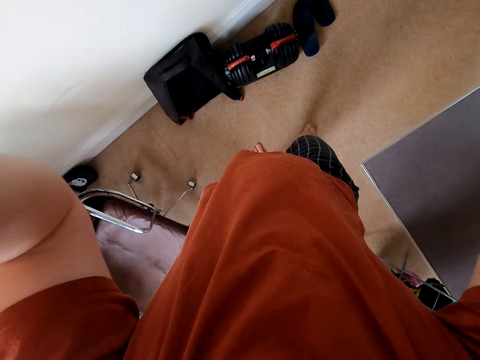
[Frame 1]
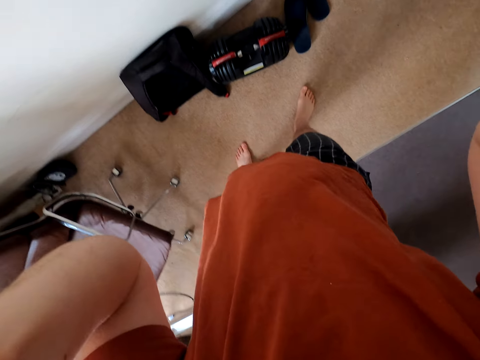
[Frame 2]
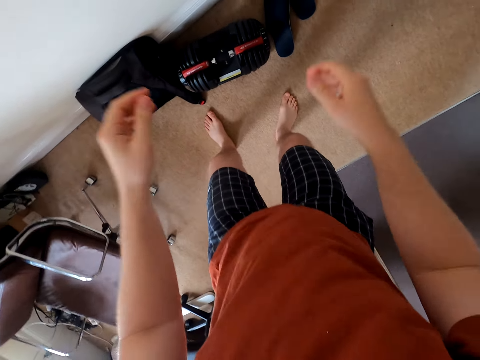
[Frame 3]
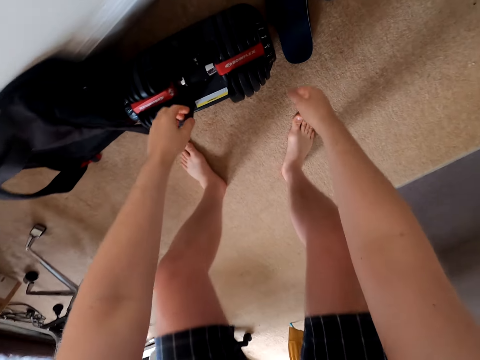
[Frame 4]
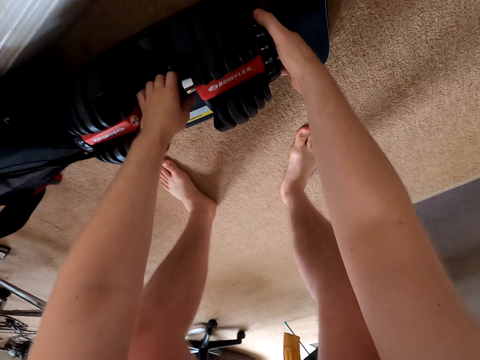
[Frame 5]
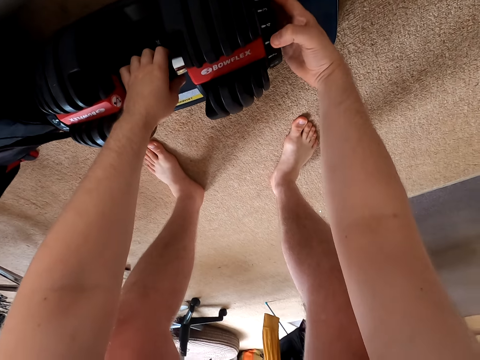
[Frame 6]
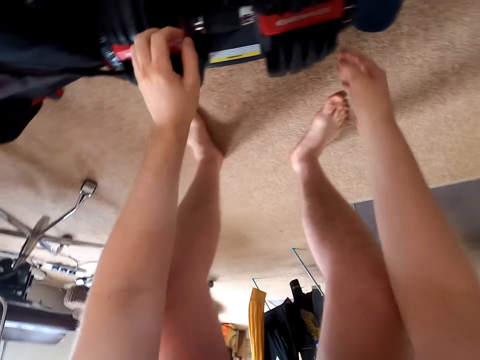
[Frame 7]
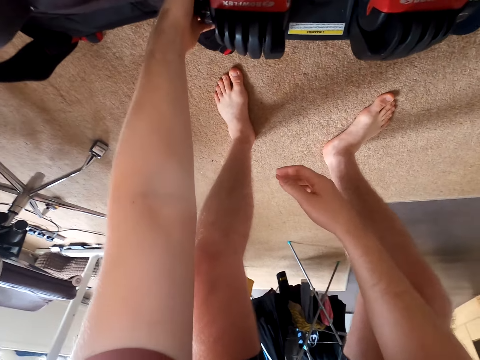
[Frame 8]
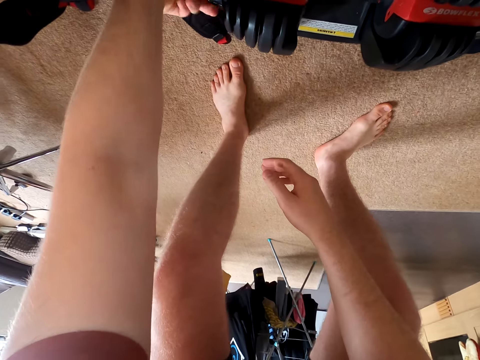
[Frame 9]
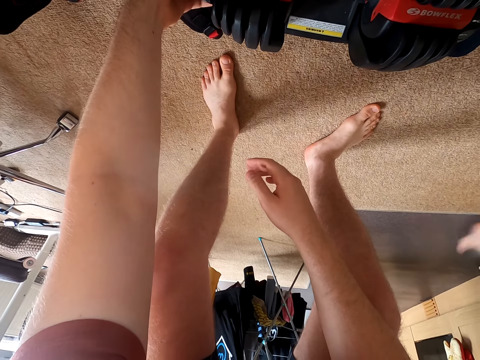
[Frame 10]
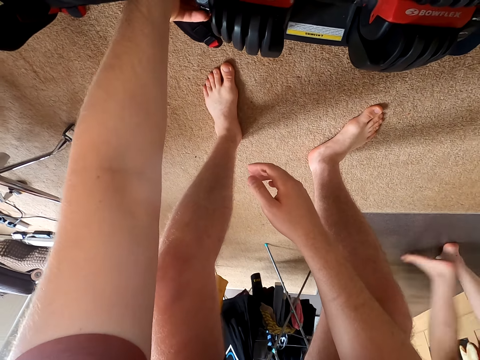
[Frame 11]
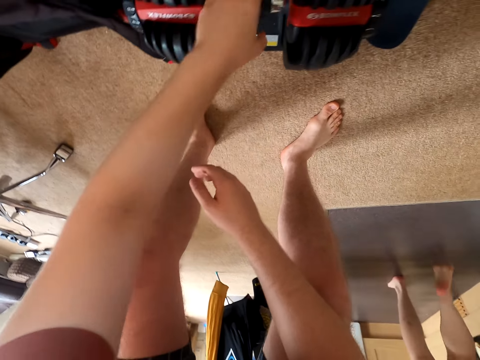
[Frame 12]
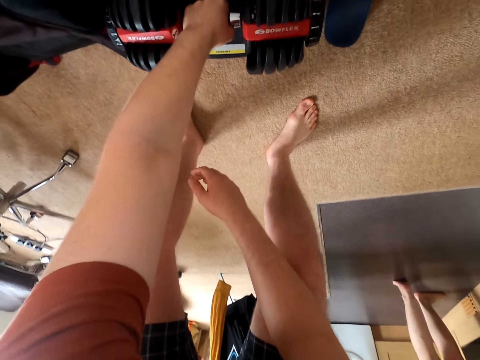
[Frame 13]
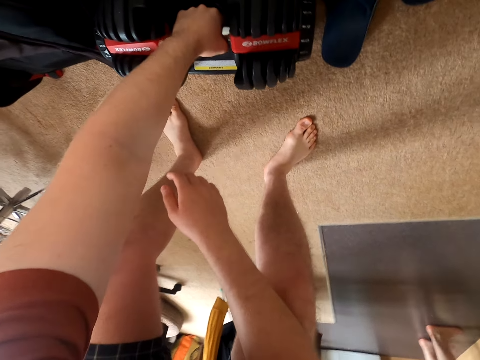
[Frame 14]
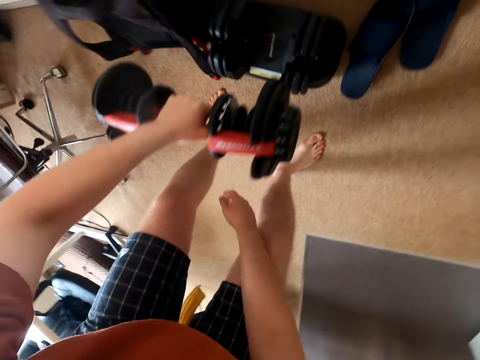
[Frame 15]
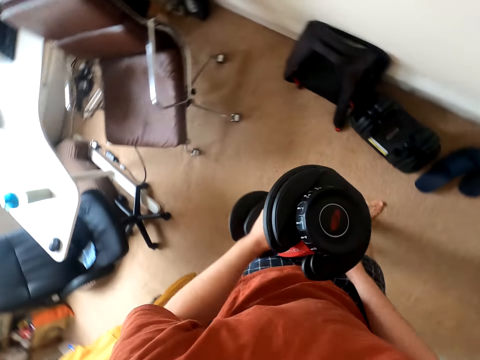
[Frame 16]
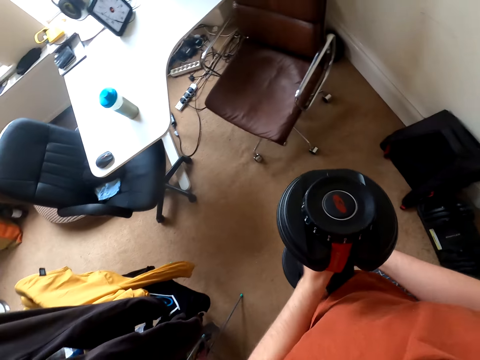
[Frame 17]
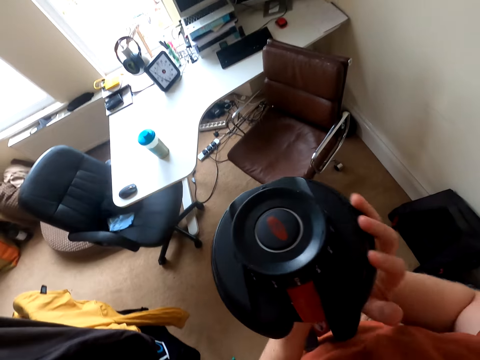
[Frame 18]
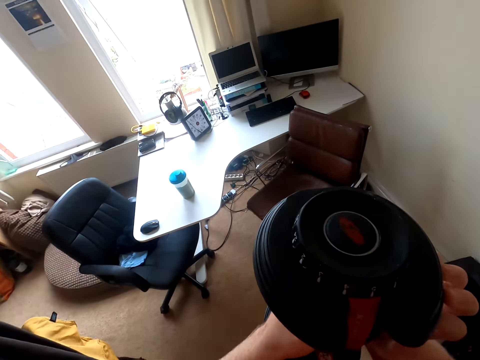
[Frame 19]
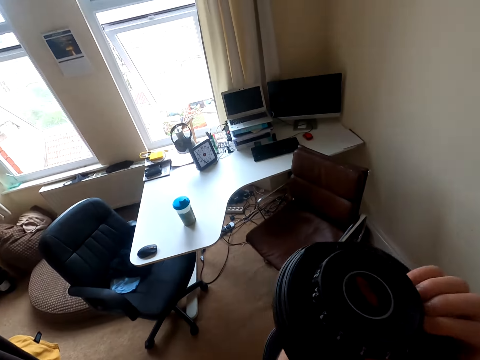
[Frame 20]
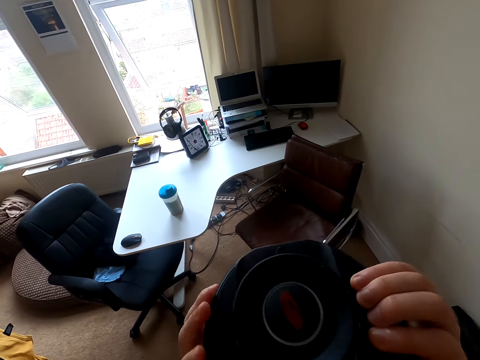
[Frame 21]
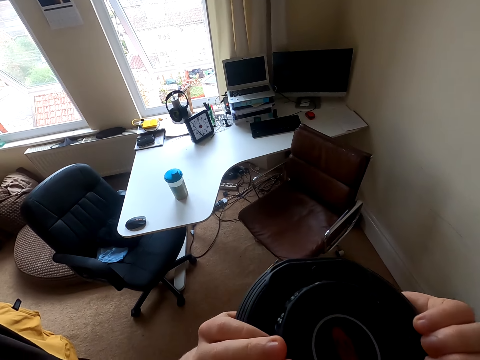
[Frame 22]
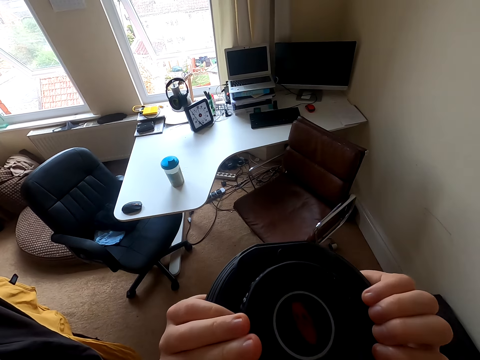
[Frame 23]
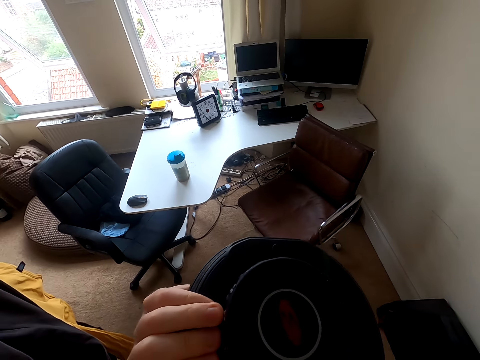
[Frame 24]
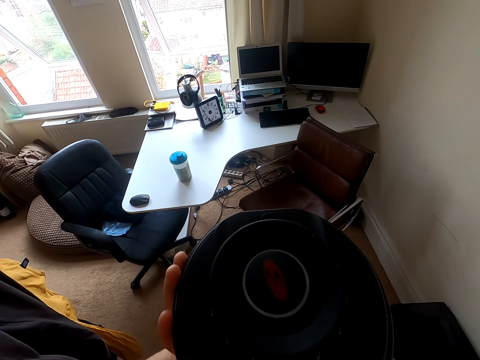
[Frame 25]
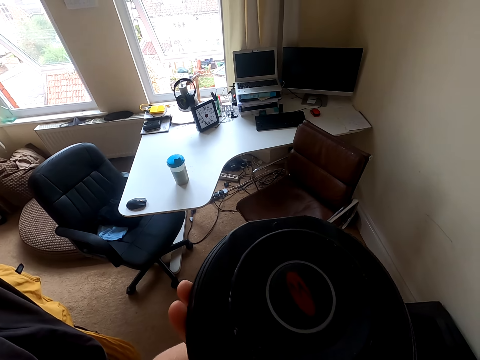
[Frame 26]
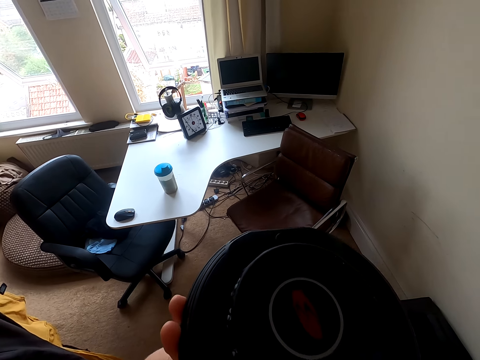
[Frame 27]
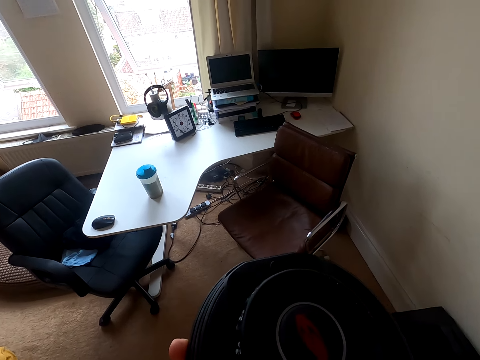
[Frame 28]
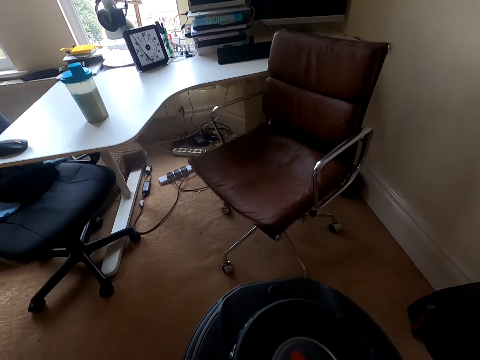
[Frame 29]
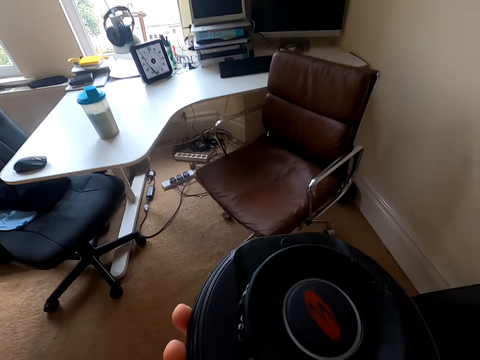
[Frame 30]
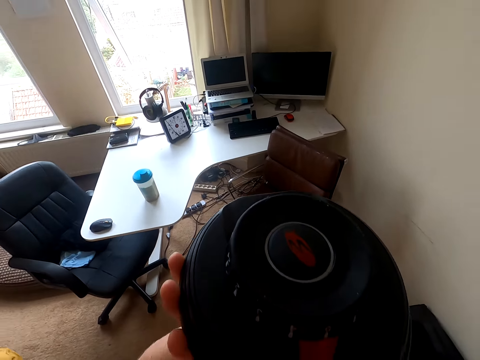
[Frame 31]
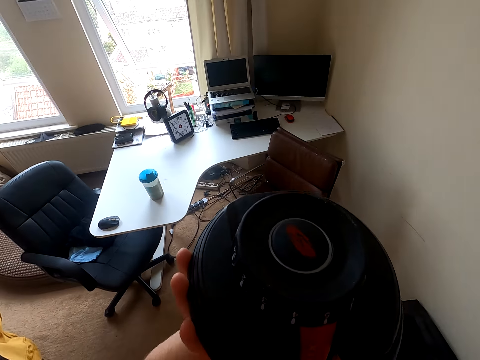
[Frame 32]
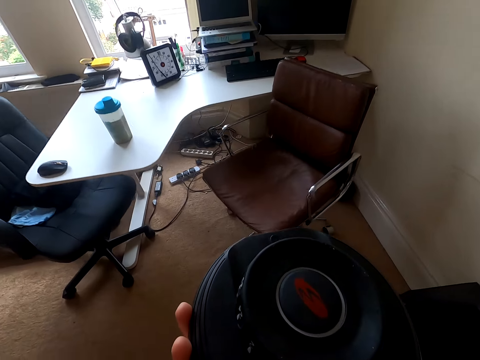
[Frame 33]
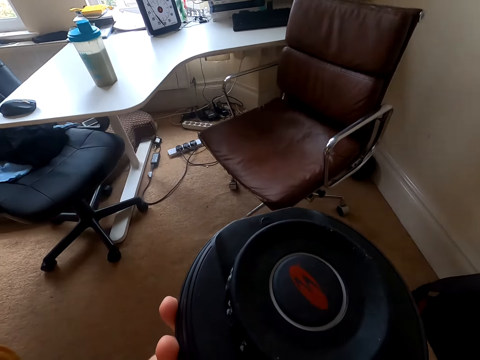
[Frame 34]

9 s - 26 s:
The camera wearer lifts up the hand. They pick up dumbbells. They touch the dumbbell. A person walks around. The camera wearer takes the dumbbell. They lift up the dumbbell. They do exercise with the dumbbells.

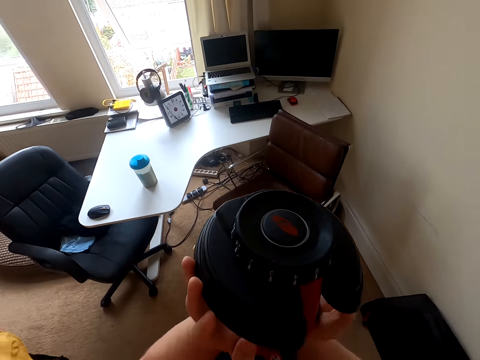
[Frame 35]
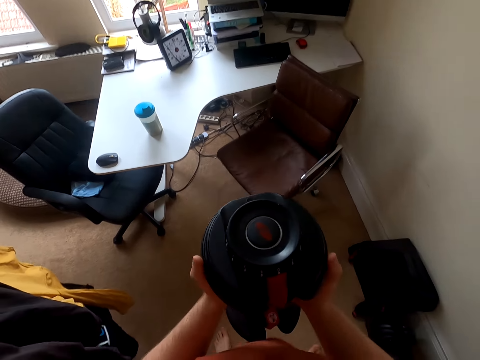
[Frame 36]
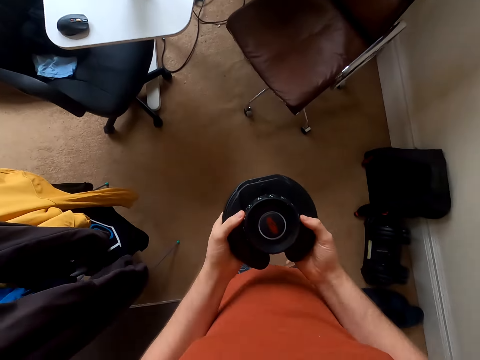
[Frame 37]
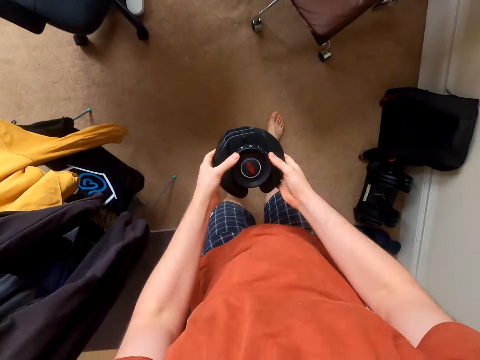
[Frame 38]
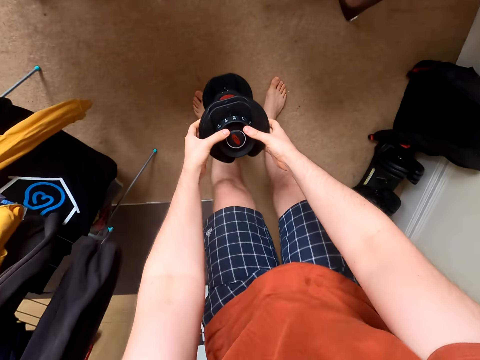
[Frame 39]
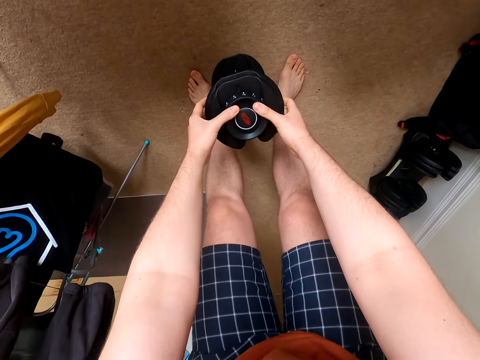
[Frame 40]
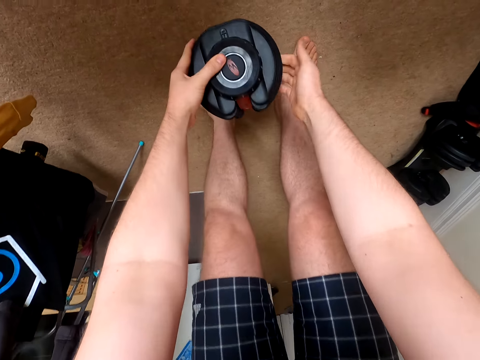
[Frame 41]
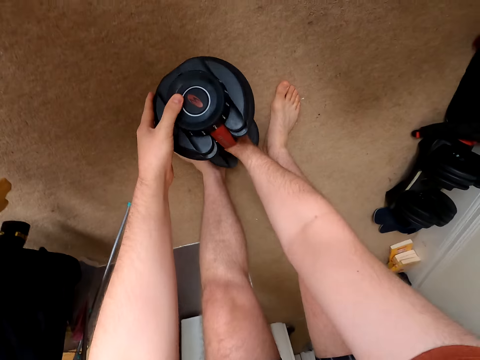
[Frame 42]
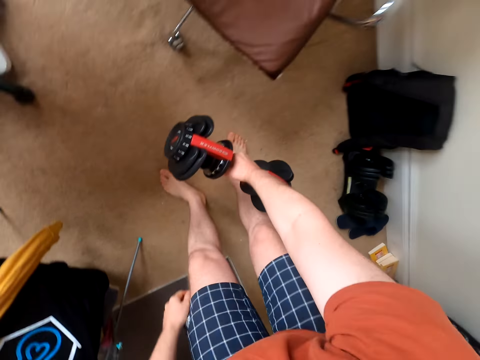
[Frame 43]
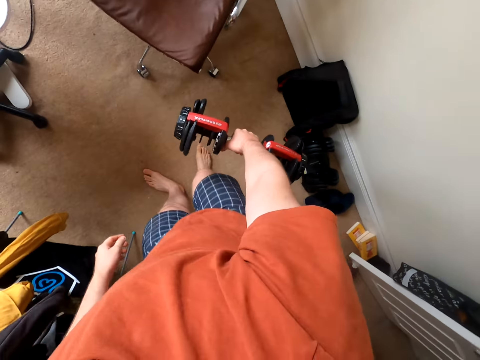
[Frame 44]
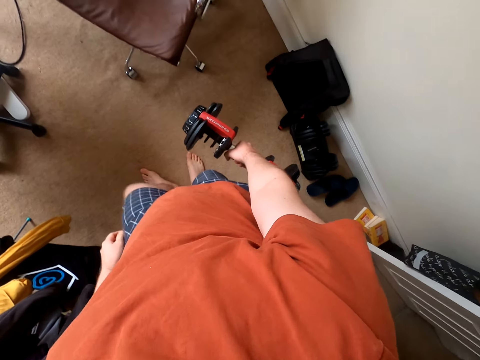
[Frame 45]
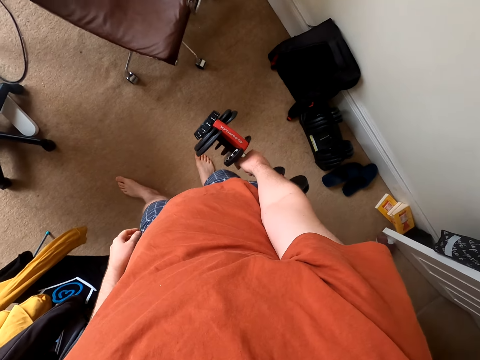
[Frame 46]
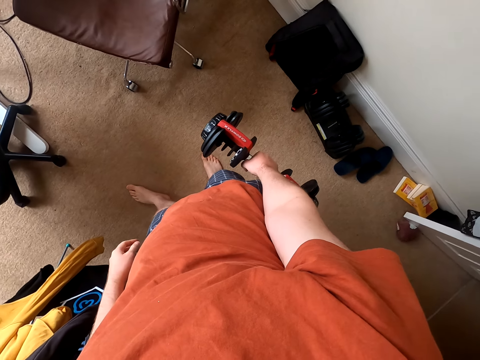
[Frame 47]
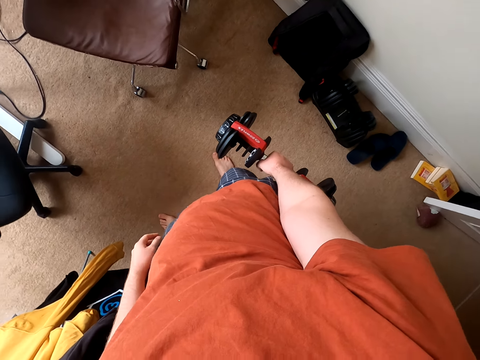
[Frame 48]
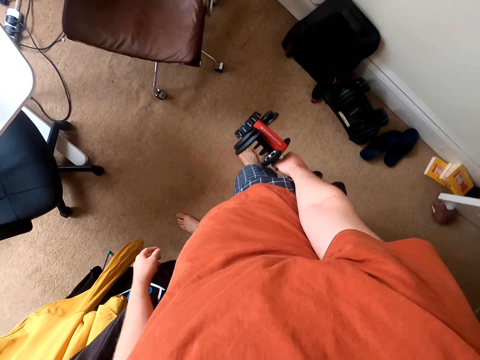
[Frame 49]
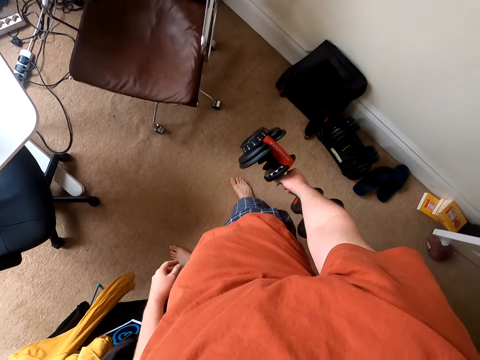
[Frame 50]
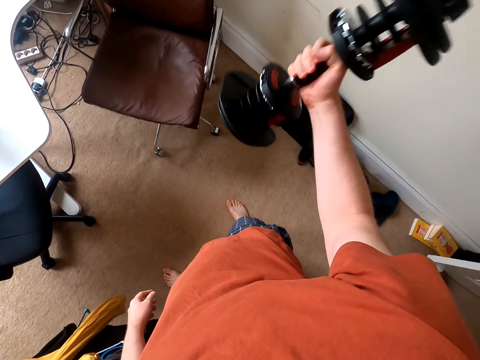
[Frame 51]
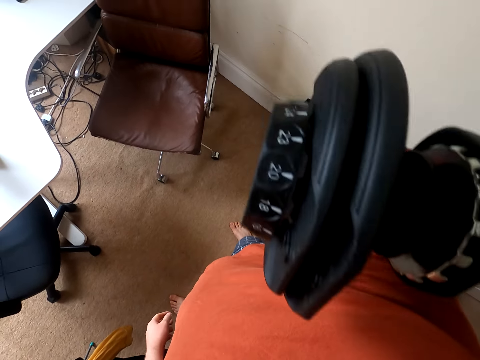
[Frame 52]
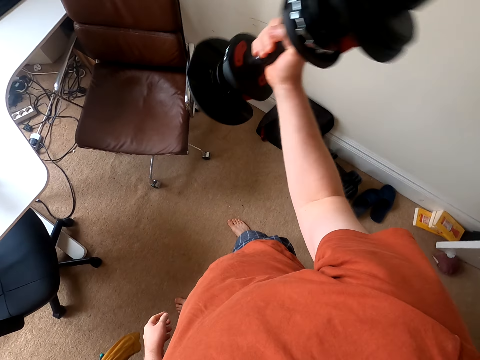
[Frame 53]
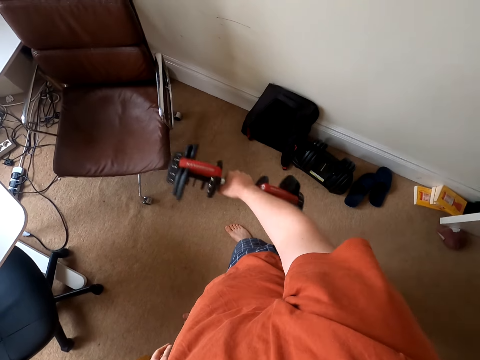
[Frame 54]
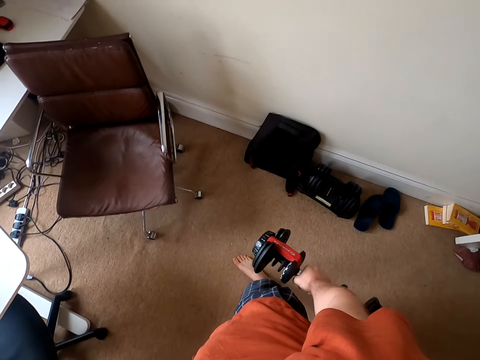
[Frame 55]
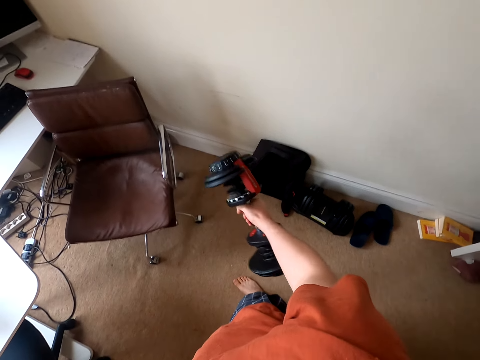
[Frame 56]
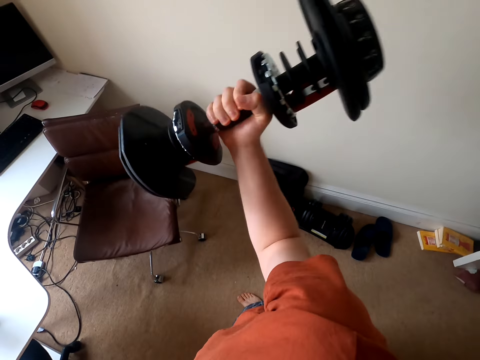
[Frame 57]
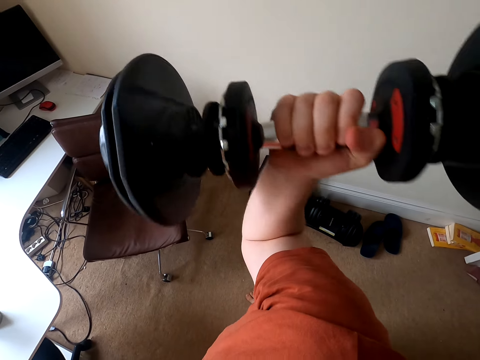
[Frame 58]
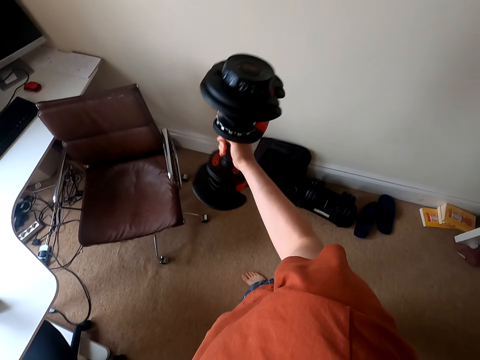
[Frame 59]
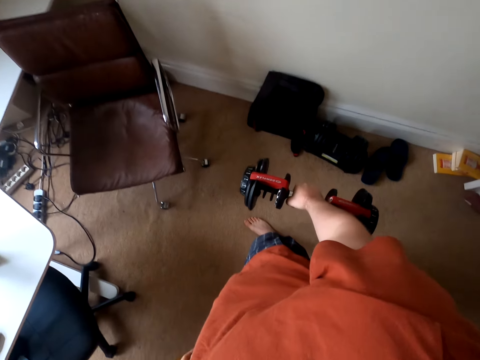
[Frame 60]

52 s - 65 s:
The camera wearer breathes. They put the dumbbell down. They touch the dumbbell. They pick up the dumbbells. They breathe. They lift up the dumbbell. They are doing exercise with the dumbbells. They put the dumbbell down. They lift up the dumbbell.
